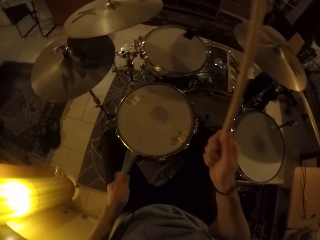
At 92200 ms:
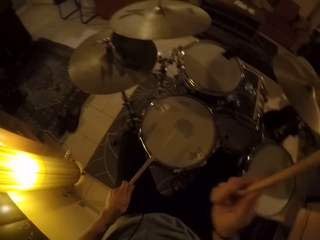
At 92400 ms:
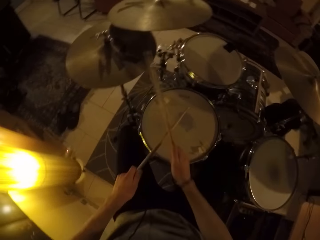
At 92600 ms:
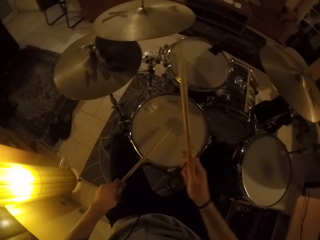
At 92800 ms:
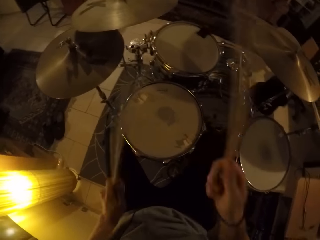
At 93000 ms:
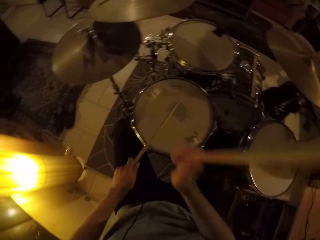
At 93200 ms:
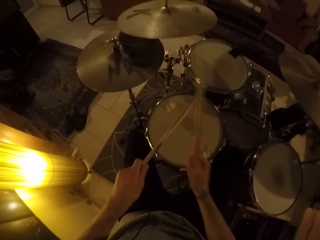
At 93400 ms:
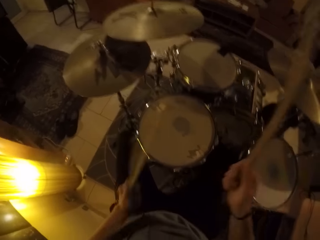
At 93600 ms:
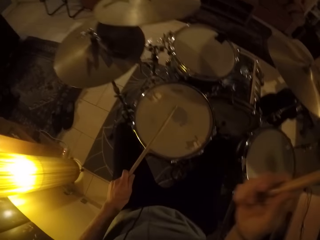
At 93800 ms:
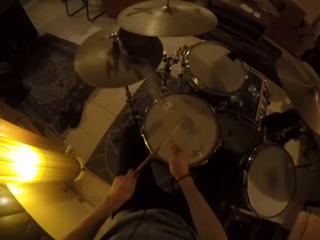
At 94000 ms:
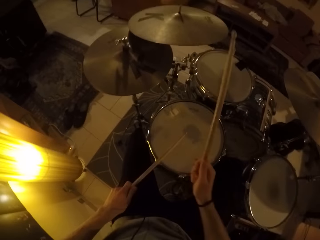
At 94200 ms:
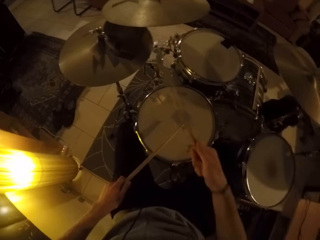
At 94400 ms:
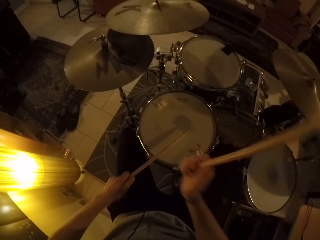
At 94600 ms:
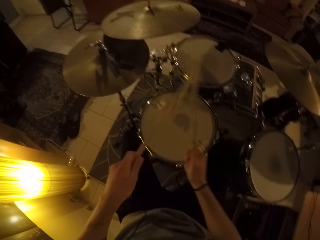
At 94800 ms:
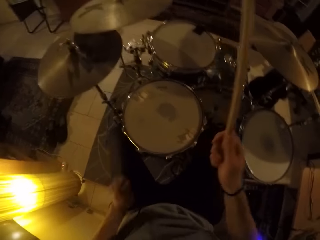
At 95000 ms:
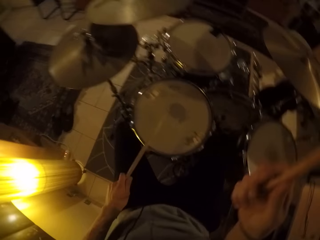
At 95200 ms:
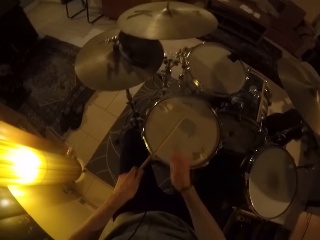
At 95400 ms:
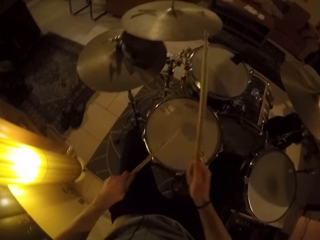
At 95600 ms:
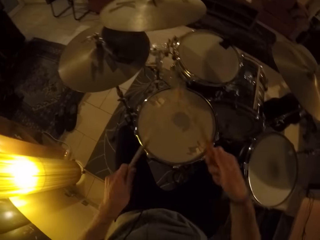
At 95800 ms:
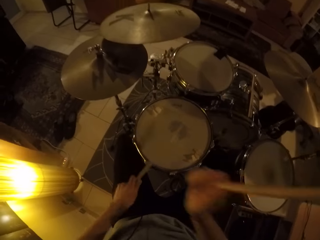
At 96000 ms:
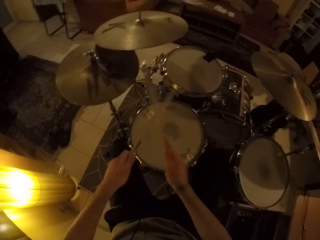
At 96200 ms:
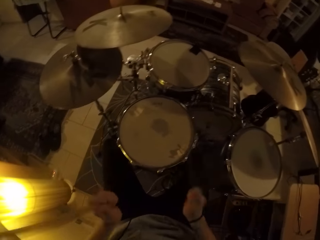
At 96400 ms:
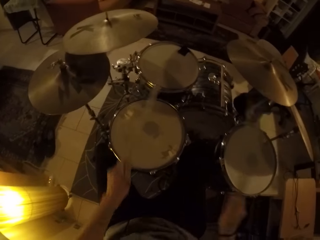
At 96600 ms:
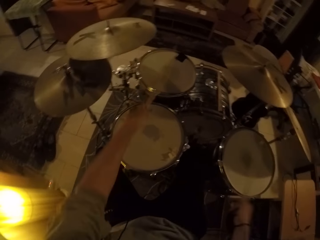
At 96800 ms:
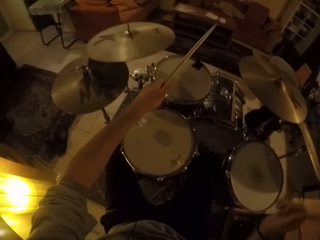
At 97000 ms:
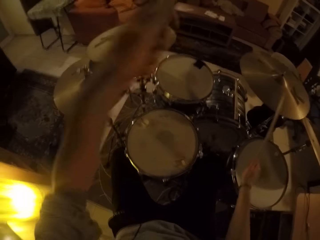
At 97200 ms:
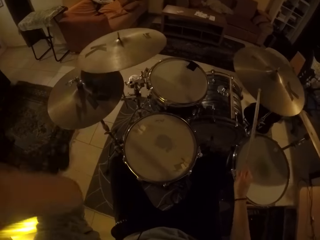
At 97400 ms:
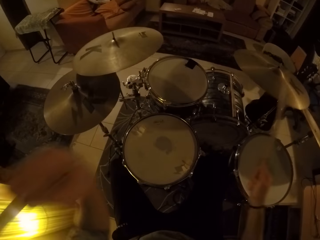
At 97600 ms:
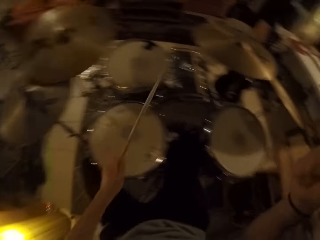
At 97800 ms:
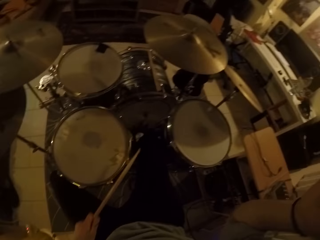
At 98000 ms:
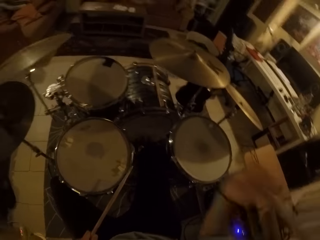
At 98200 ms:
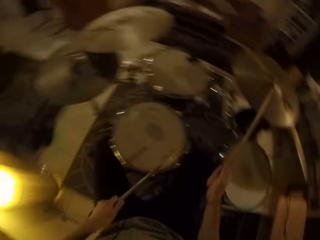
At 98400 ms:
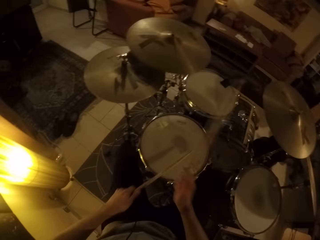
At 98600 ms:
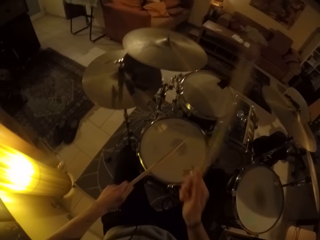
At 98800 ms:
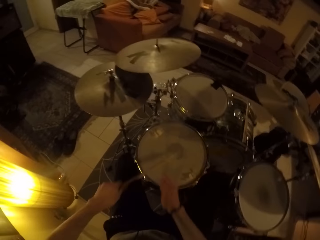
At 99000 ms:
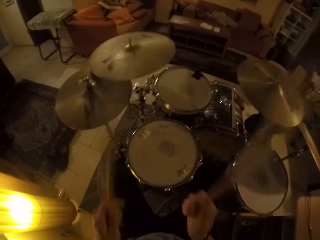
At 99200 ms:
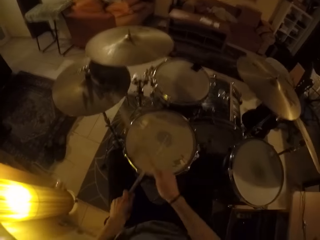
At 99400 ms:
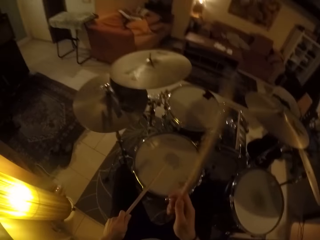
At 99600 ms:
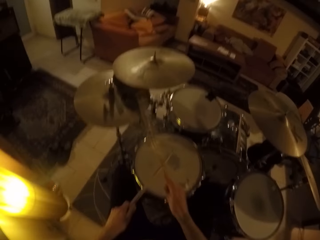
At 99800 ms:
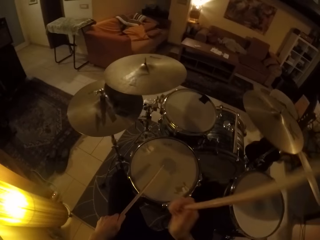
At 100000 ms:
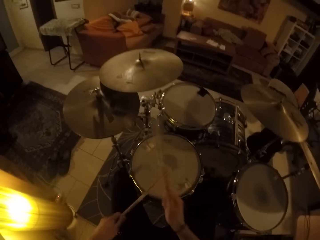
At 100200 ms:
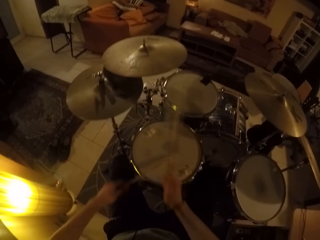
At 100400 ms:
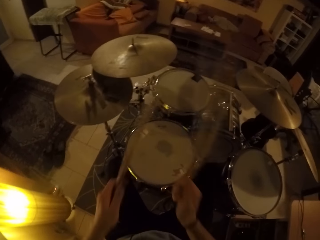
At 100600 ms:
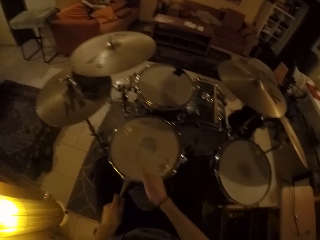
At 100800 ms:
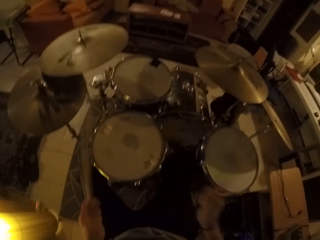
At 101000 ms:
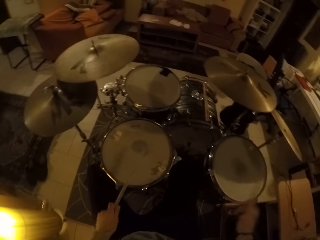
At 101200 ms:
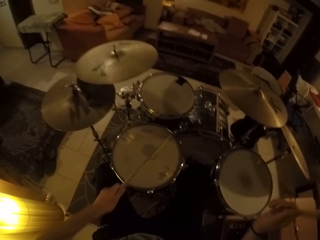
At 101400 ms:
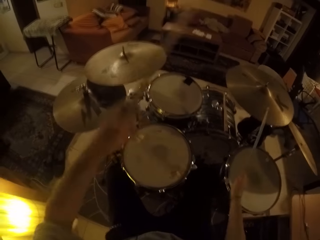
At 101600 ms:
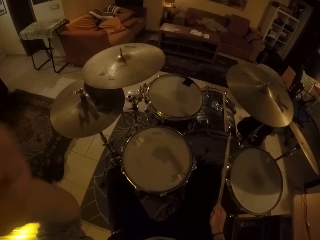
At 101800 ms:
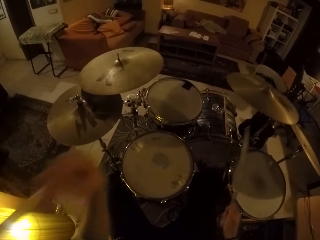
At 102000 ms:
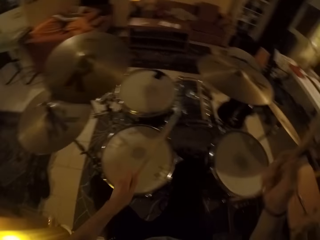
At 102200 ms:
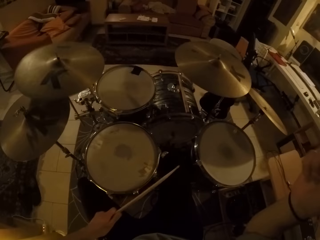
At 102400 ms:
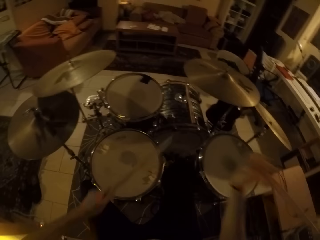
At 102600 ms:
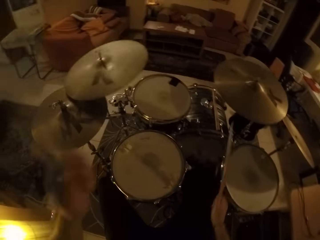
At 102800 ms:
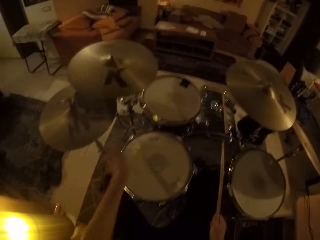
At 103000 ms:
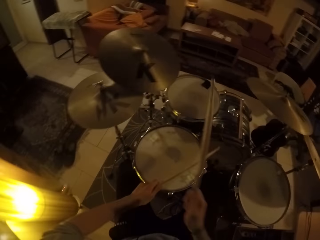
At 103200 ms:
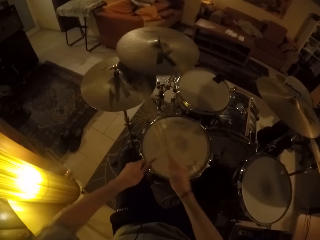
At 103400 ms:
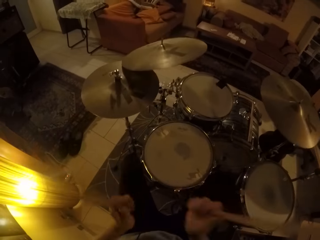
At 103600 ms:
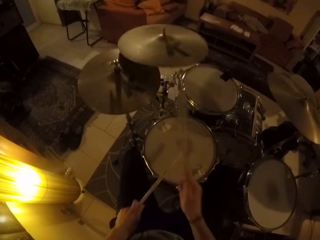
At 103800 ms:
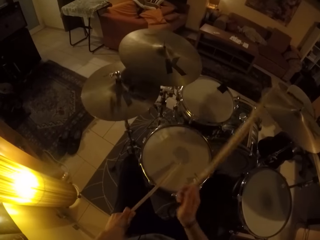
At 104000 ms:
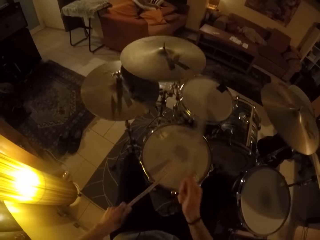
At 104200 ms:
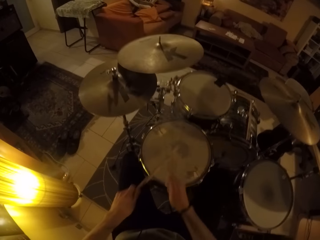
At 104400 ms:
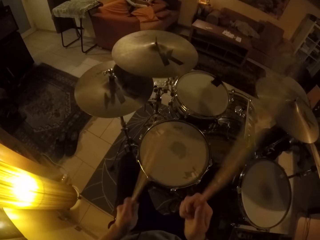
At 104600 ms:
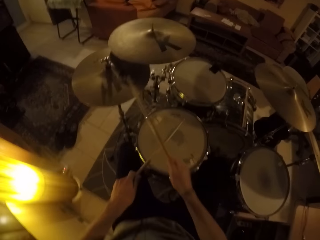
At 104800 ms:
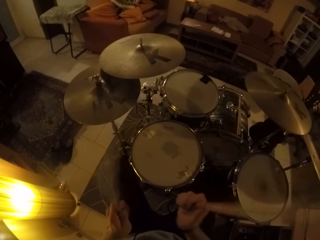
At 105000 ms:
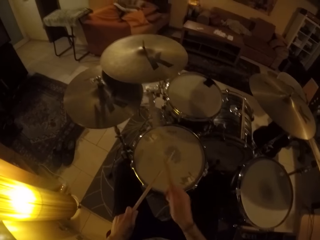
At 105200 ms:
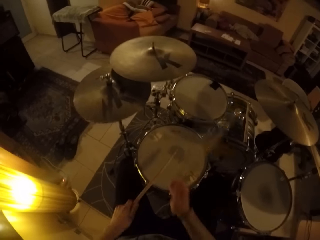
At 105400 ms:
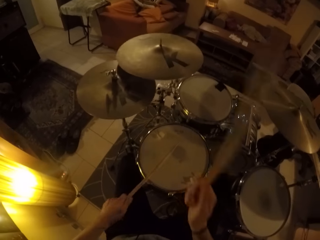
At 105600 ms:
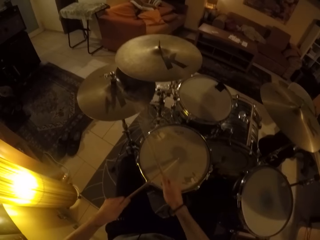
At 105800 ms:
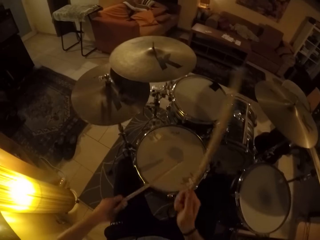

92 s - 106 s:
The camera wearer hits the snare drum with the drum sticks in both hands. He hits the floor tom with the drum stick in his right hand. He hits the tom with the drum stick in his left hand. He hits the ride cymbal with the drum stick in his right hand. He hits the crash cymbal with the drum stick in his left hand. He hits the snare drum with the drum stick in his left hand. He hits the hi-hat cymbal with the drum stick in his right hand. He hits the floor tom with the drum stick in his right hand. He hits the ride cymbal with the drum stick in his right hand. He hits the crash cymbal with the drum stick in his left hand. He hits the ride cymbal with the drum stick in his right hand. He hits the crash cymbal with the drum stick in his left hand. He hits the snare drum with the drum stick in his left hand. He hits the hi-hat cymbal with the drum stick in his right hand.

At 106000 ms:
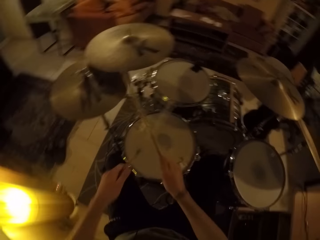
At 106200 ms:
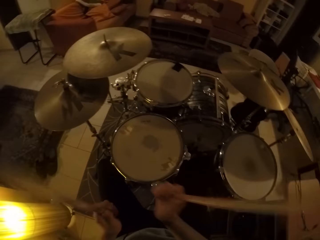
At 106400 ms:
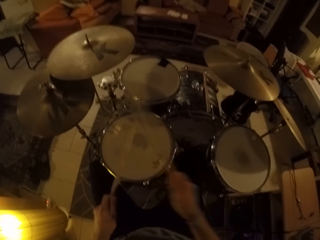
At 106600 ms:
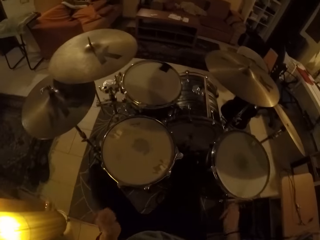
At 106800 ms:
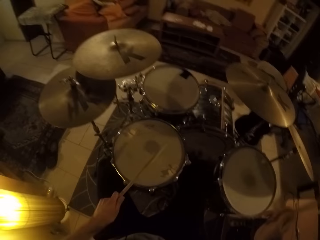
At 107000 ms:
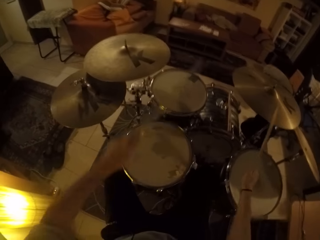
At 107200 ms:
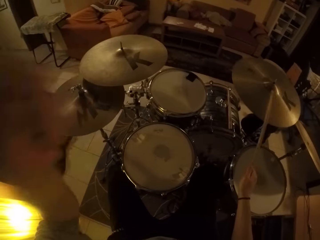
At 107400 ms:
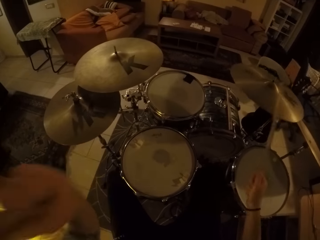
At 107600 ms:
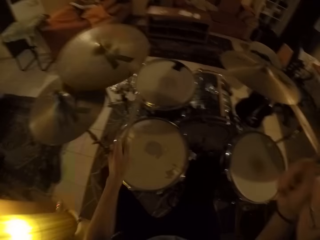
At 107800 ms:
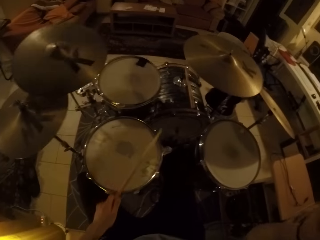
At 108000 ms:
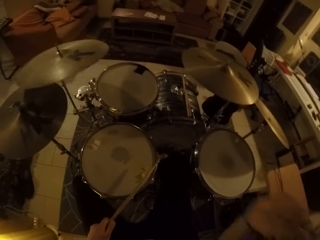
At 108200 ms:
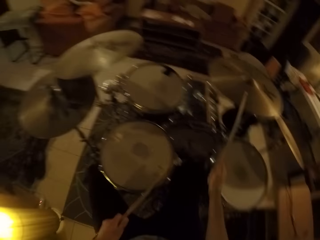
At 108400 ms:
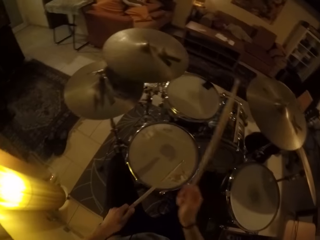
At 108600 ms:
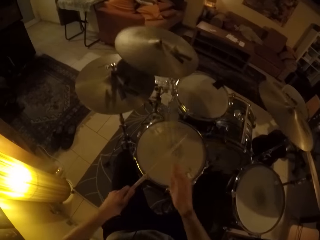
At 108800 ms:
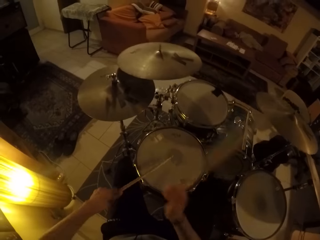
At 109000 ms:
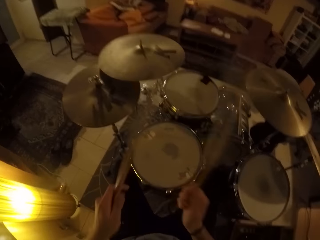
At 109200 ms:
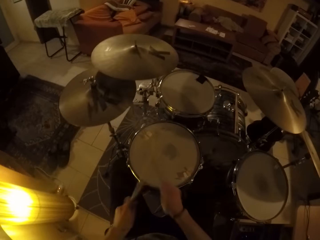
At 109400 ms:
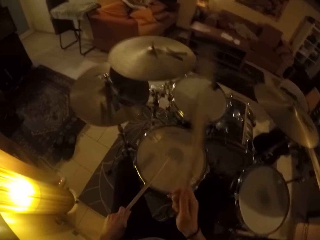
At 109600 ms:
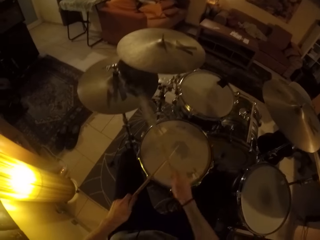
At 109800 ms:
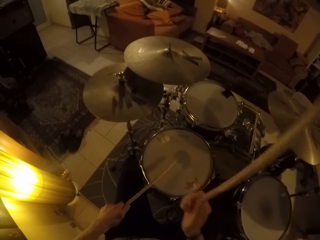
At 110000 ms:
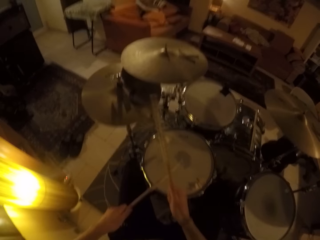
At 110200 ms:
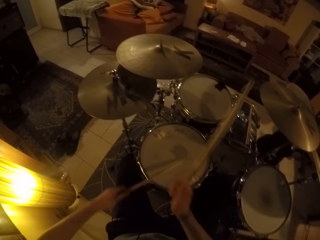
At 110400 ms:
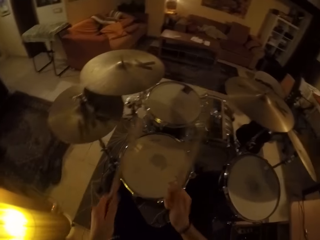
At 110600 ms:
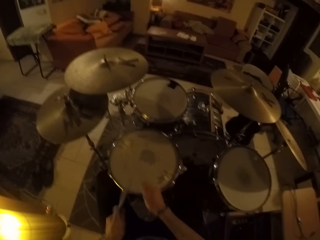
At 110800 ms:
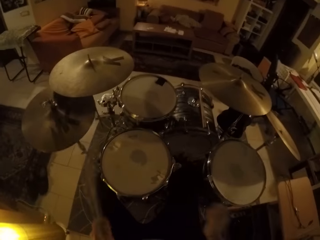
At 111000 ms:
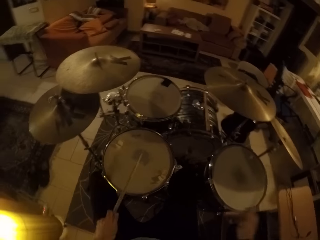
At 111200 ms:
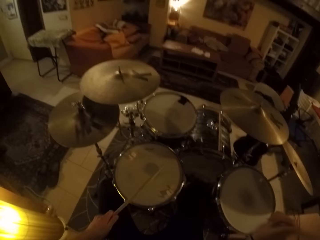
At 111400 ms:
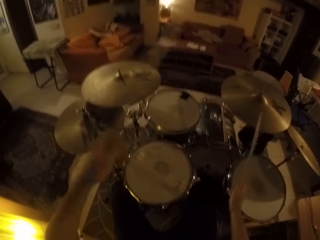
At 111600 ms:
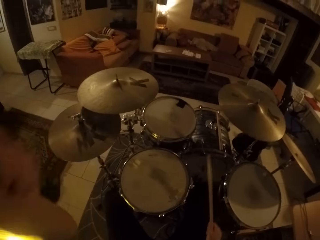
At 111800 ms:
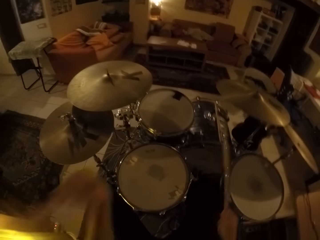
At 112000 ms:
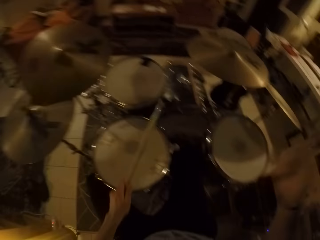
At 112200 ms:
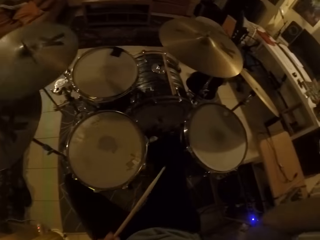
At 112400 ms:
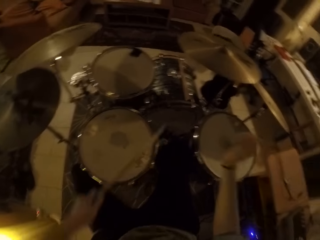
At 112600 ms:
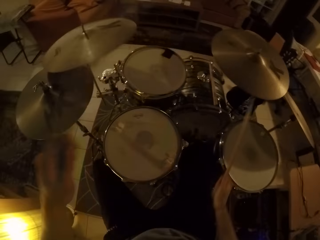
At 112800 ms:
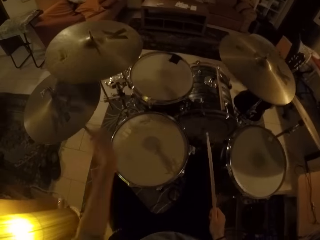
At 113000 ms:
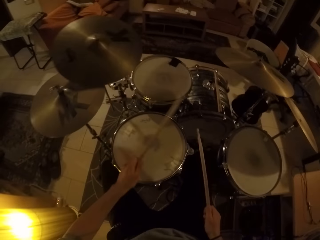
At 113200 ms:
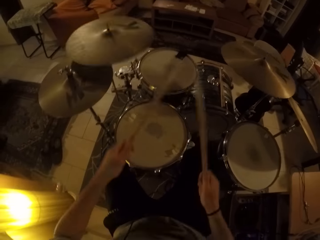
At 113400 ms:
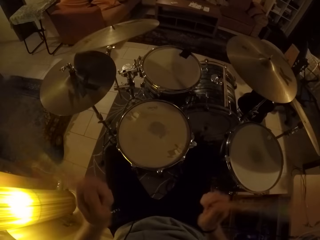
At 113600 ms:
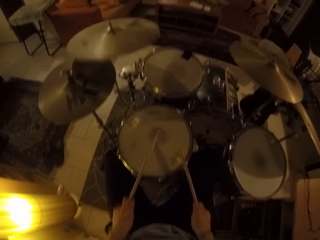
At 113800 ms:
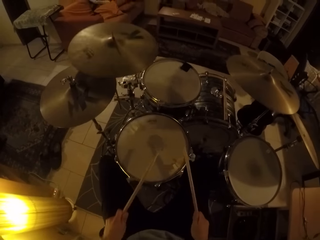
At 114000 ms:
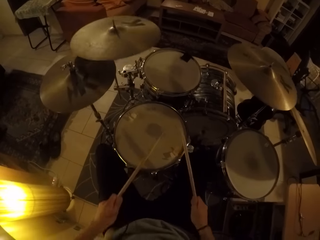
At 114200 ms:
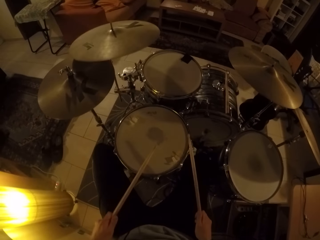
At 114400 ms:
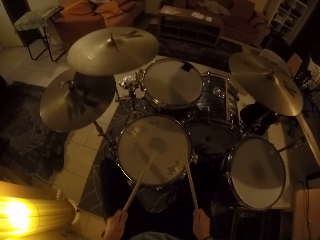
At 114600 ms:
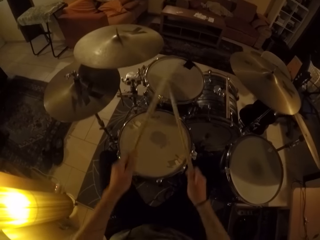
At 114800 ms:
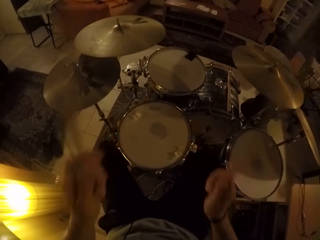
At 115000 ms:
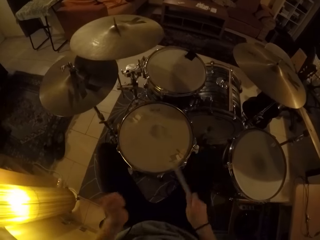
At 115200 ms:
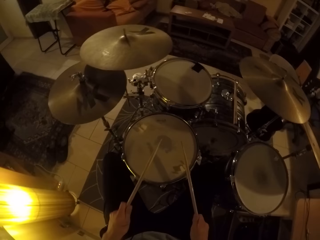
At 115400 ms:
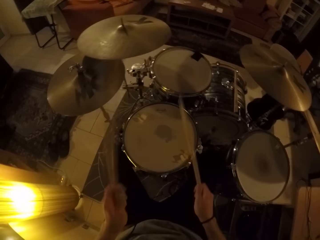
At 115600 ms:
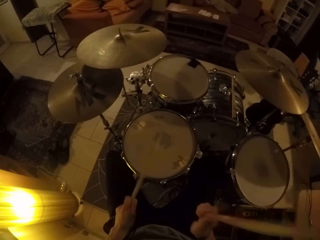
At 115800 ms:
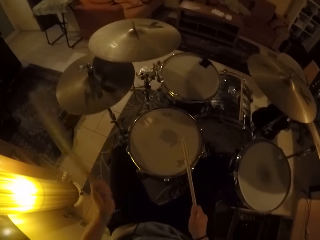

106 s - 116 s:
The camera wearer hits the floor tom with the drum stick in his right hand. He hits the ride cymbal with the drum stick in his right hand. He hits the crash cymbal with the drum stick in his left hand. He hits the ride cymbal with the drum stick in his right hand. He hits the hi-hat cymbal with the drum stick in his right hand. He hits the snare drum with the drum stick in his left hand. He hits the floor tom with the drum stick in his right hand. He hits the snare drum with the drum stick in his left hand. He hits the ride cymbal with the drum stick in his right hand. He hits the crash cymbal with the drum stick in his left hand. He hits the snare drum with the drum sticks in both hands.
